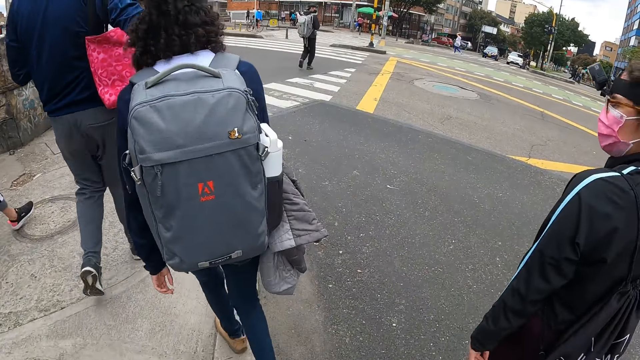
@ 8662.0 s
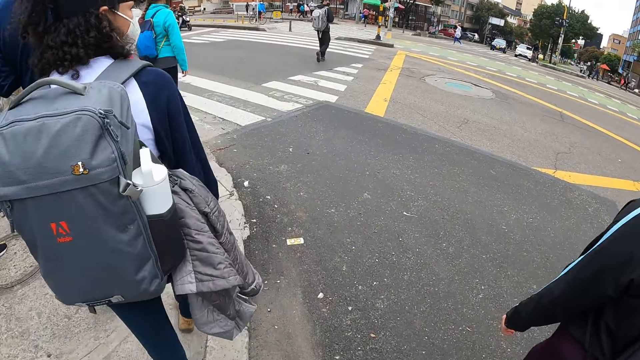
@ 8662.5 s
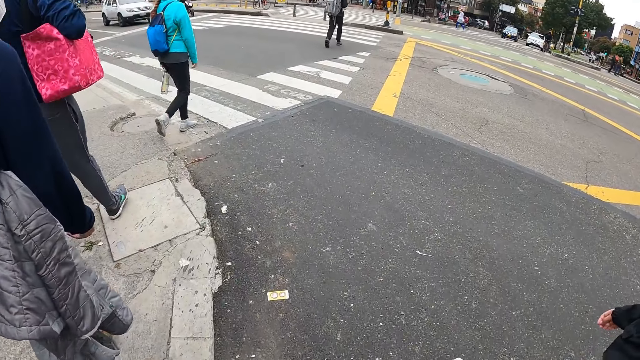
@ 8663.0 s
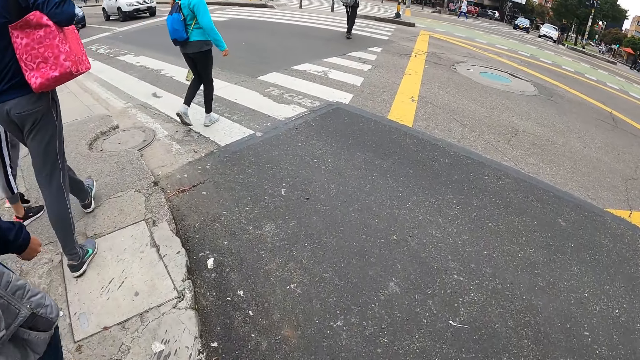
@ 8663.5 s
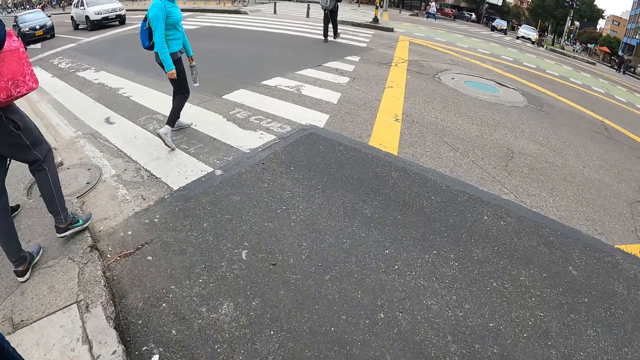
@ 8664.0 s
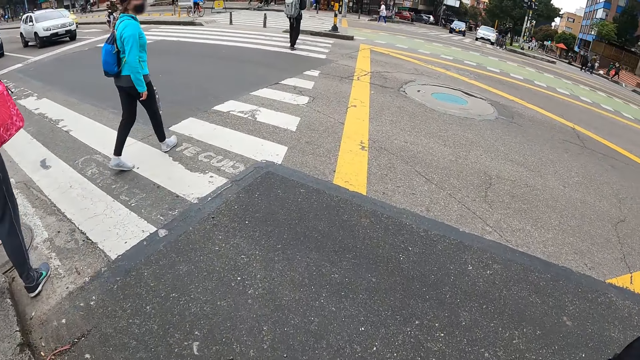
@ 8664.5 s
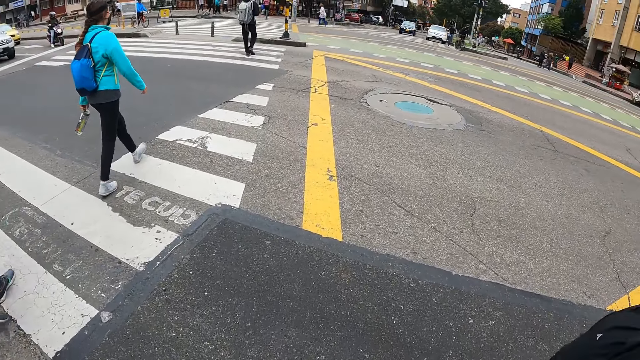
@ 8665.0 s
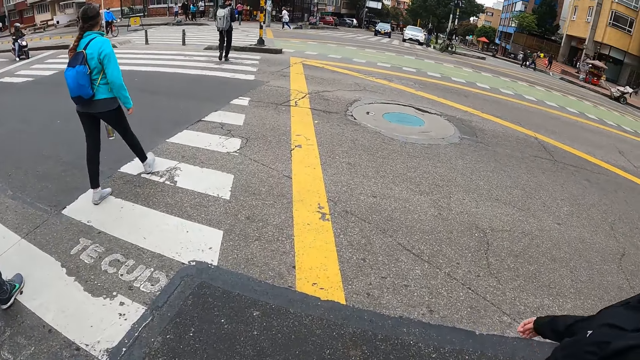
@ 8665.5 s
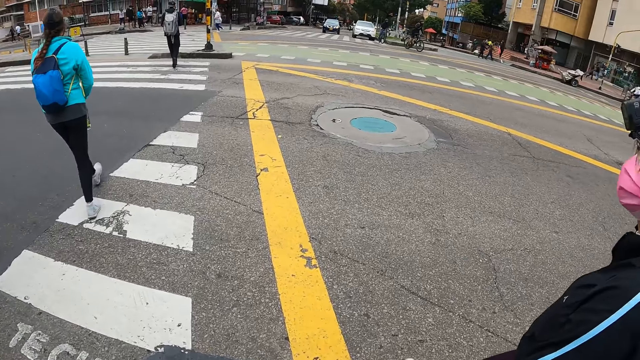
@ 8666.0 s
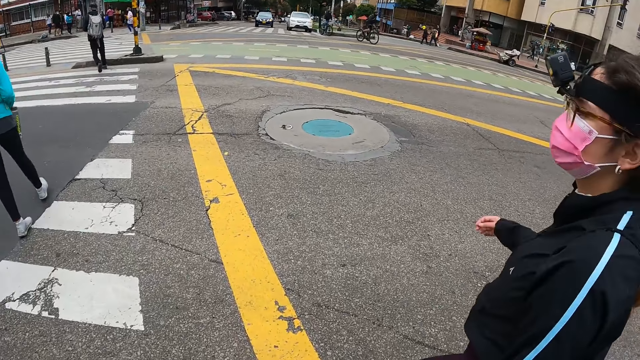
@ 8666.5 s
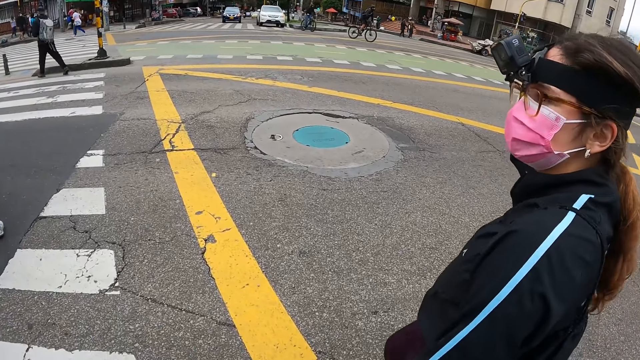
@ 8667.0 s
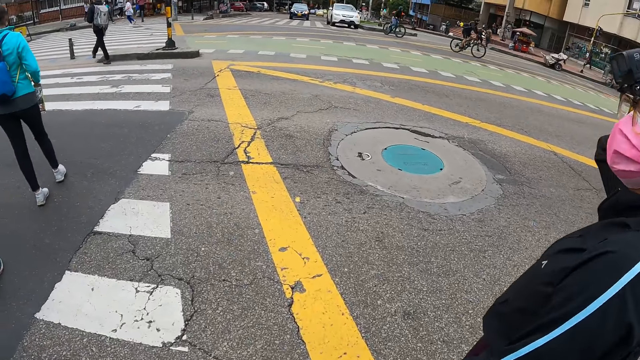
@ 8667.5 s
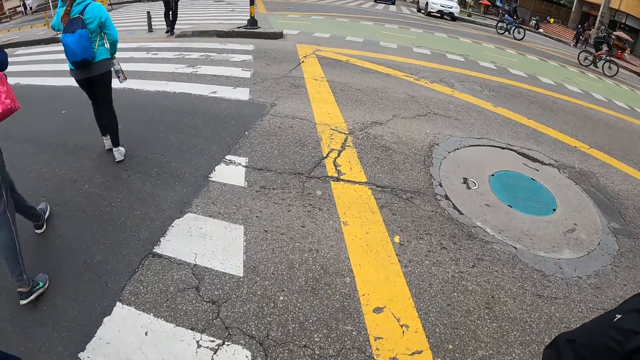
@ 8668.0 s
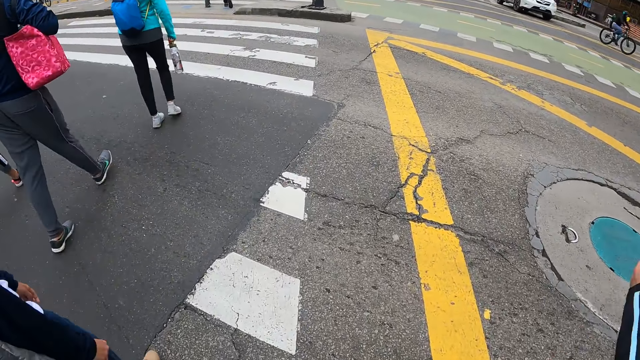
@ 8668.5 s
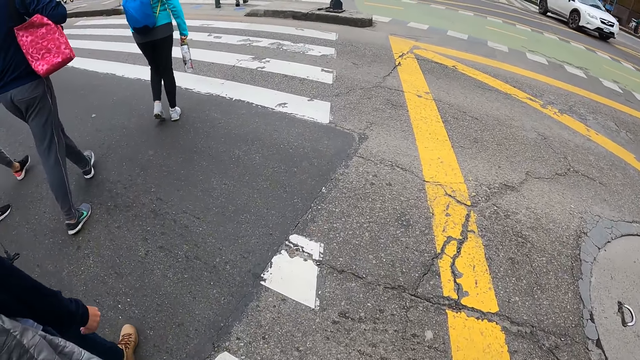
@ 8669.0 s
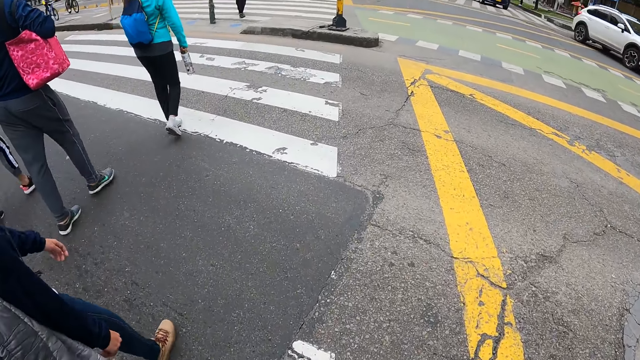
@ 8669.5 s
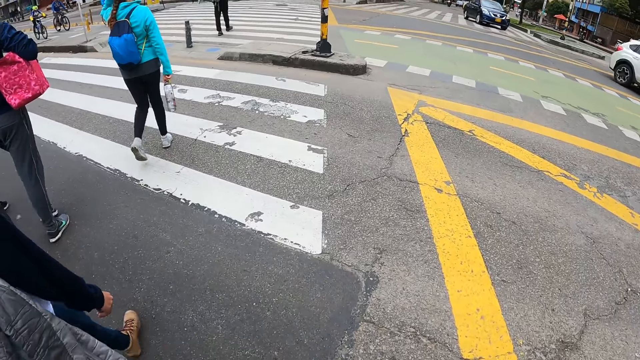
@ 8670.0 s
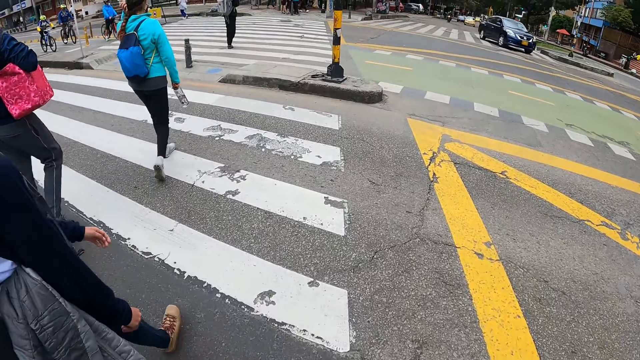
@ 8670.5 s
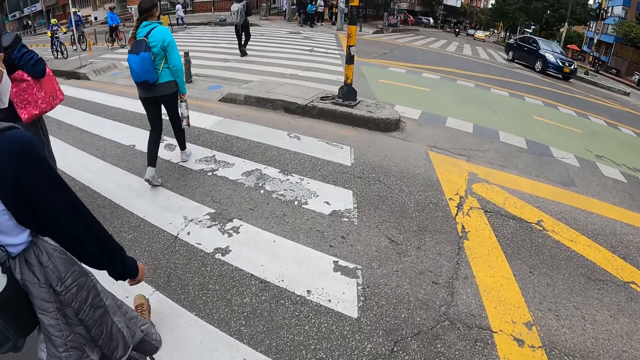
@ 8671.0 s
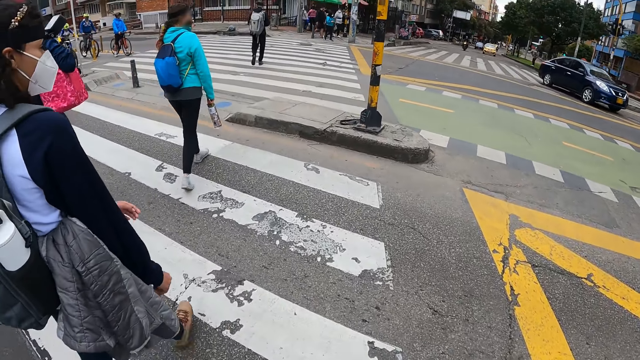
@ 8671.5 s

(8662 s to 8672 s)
A woman walks on a zebra crossing on the road. The camera wearer walks on the zebra crossing on the road. A man walks on the zebra crossing on the road. Another woman adjusts her hair with her right hand. The second woman walks on the zebra crossing on the road. A third woman walks on the zebra crossing on the road.

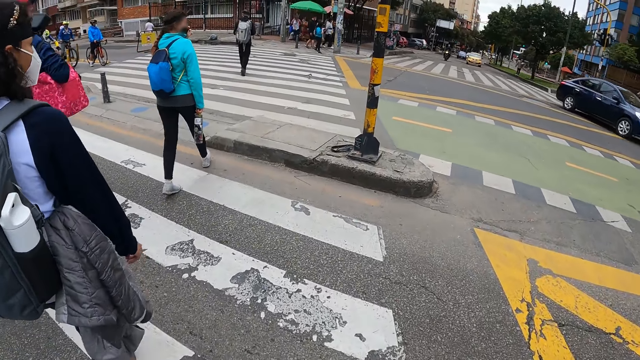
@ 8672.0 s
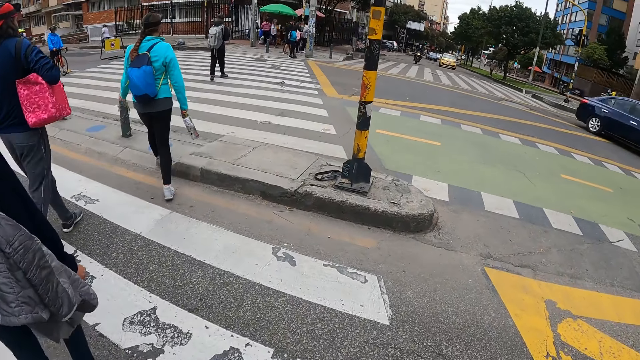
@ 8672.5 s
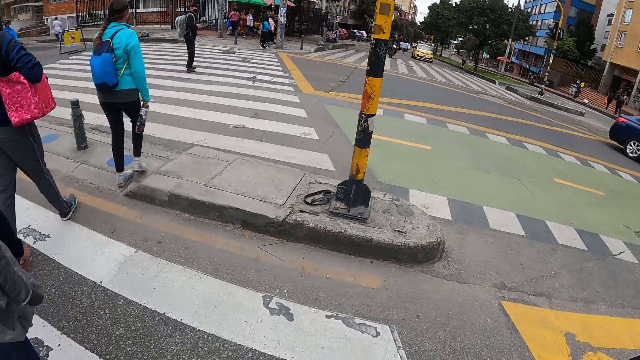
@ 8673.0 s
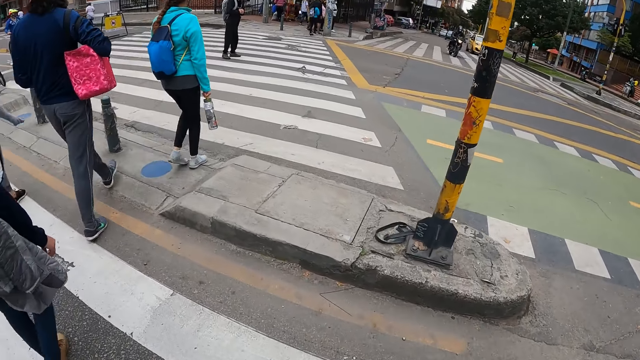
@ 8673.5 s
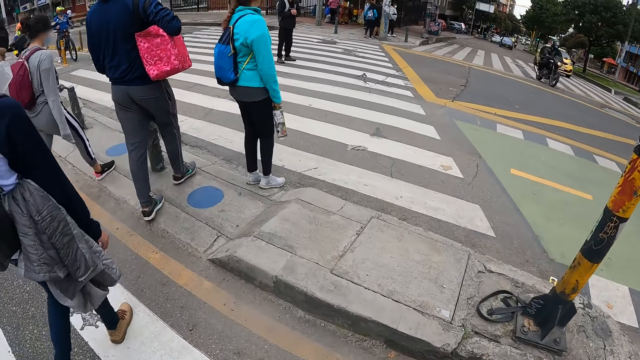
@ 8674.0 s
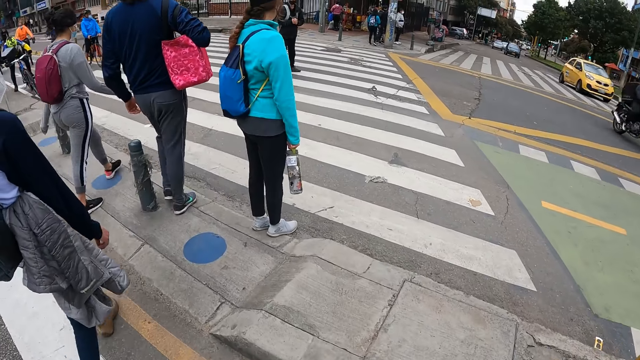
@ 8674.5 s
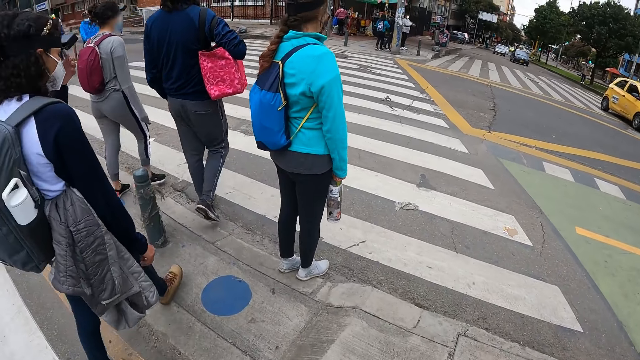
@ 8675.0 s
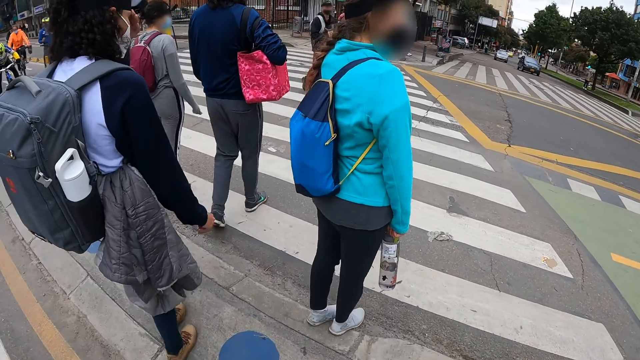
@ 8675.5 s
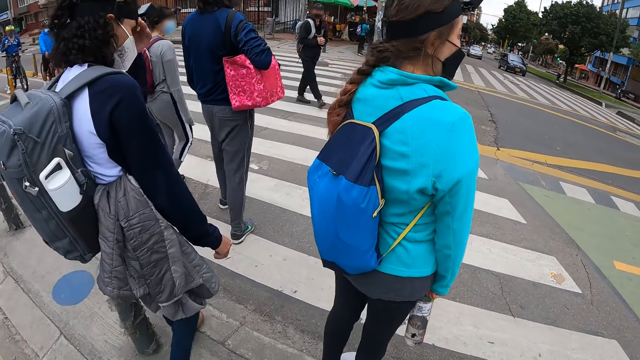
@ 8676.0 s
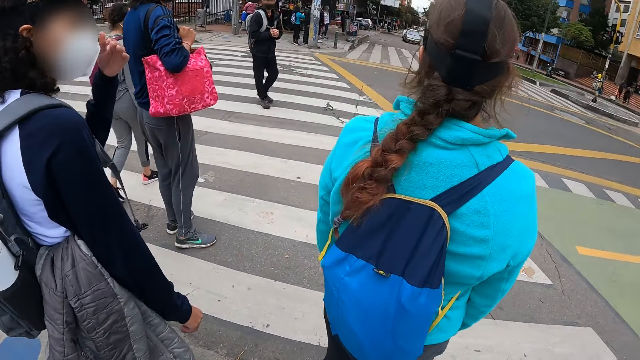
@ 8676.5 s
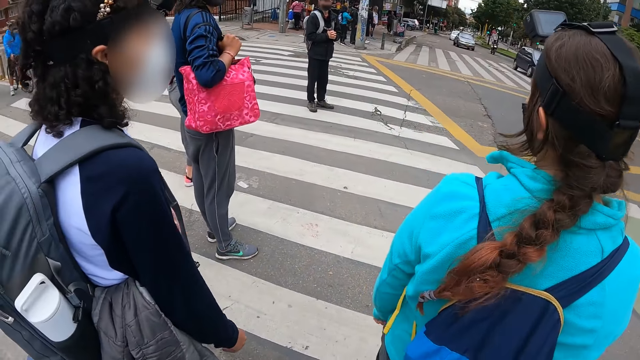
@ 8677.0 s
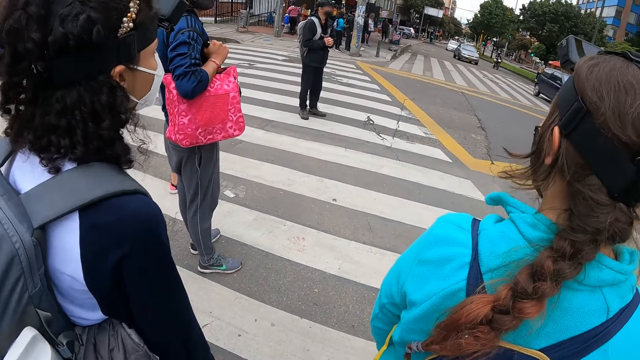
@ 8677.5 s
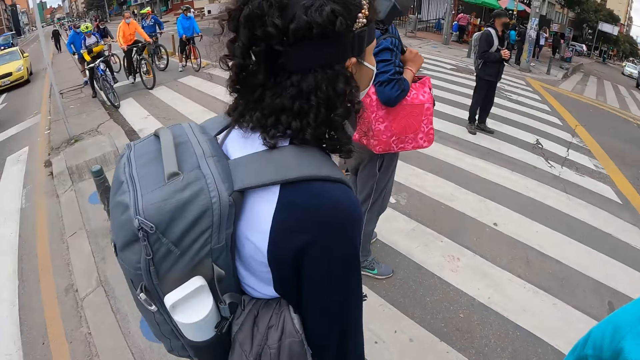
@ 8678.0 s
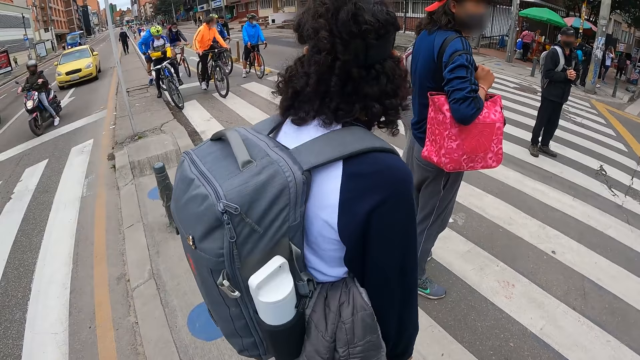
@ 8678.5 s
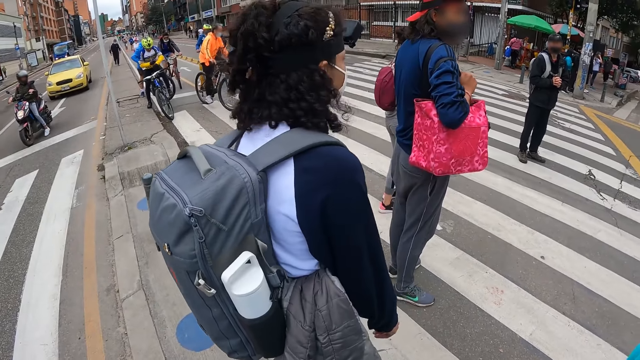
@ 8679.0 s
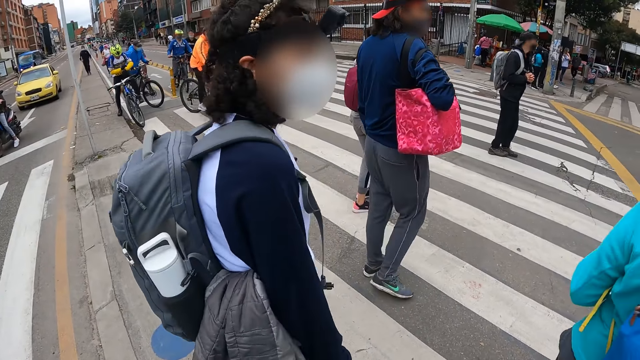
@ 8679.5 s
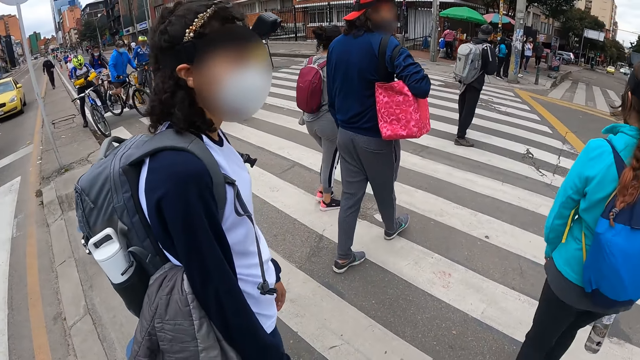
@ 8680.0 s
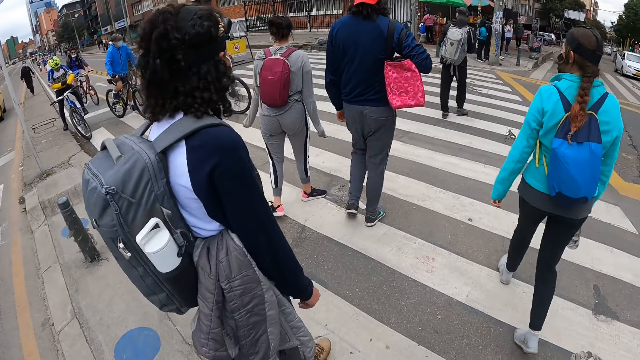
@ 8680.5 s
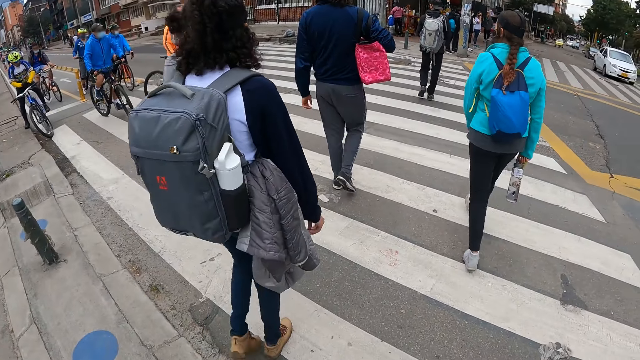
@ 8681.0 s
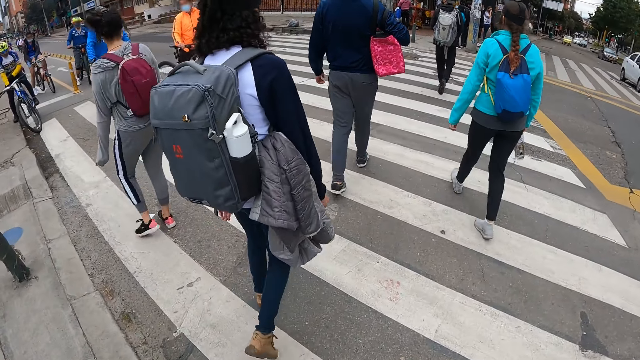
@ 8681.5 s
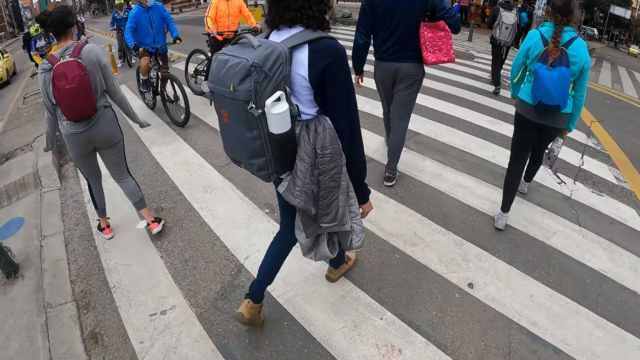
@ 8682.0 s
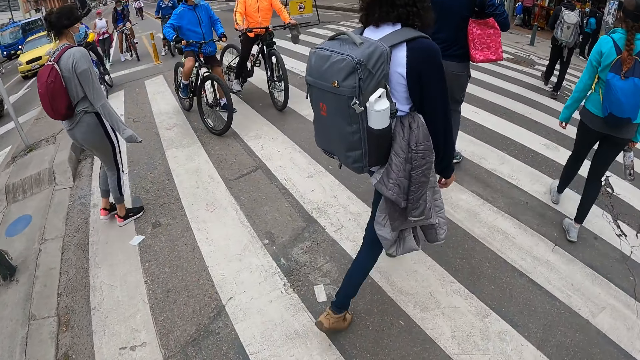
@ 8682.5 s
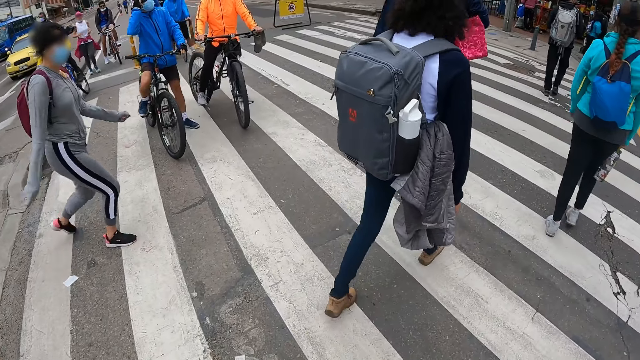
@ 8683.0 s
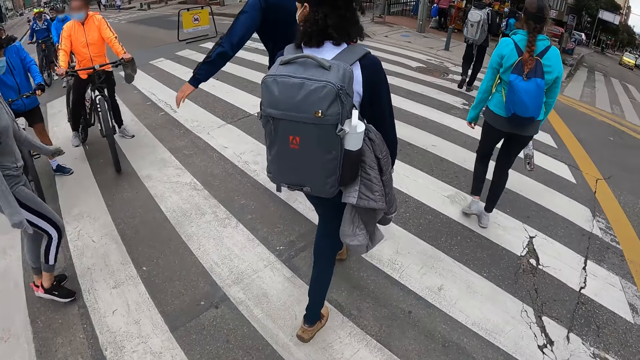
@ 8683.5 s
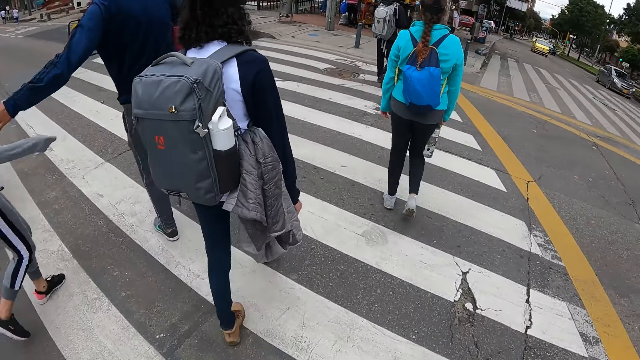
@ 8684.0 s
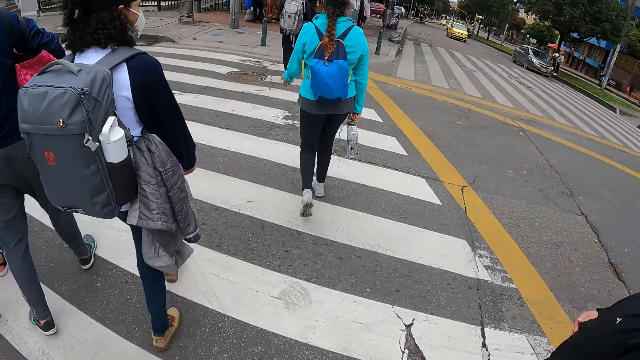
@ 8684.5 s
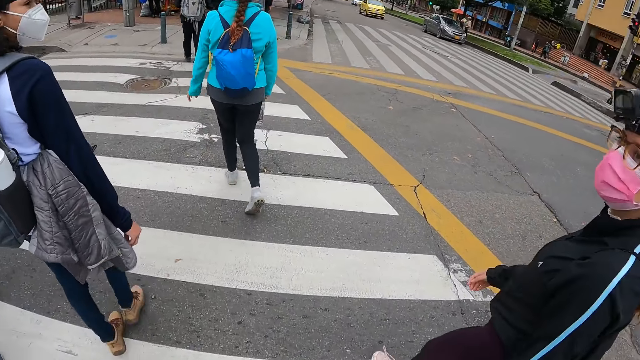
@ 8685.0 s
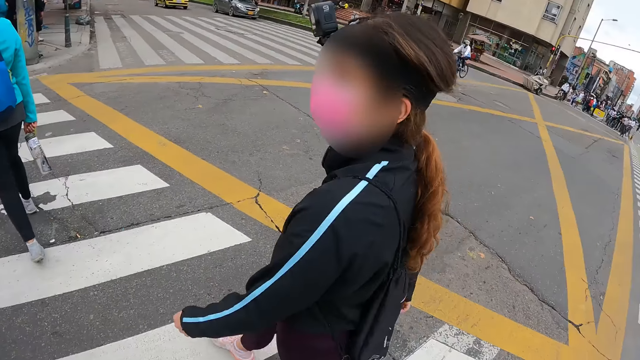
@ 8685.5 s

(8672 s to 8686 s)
A woman walks on the zebra crossing on the road. The camera wearer stops. They look around. They walk. The man holds the woman with his left hand.
